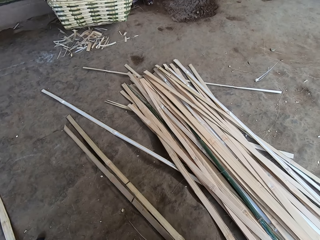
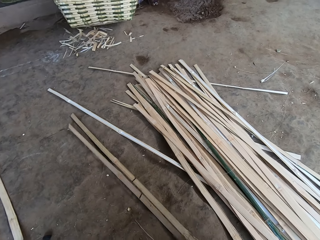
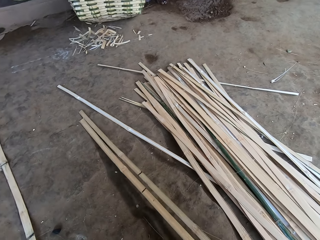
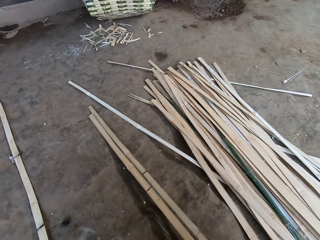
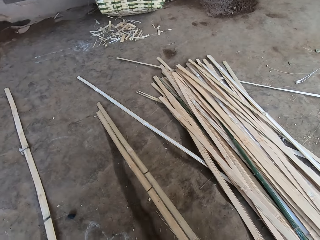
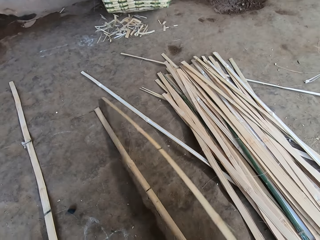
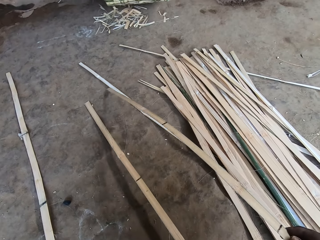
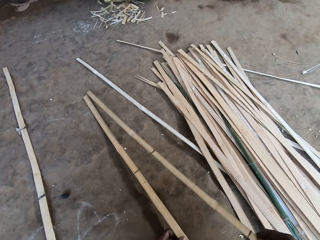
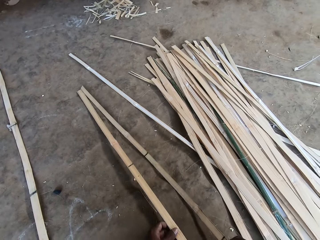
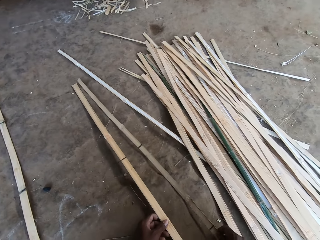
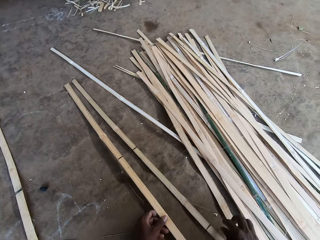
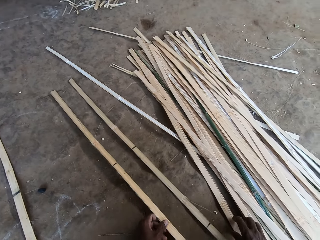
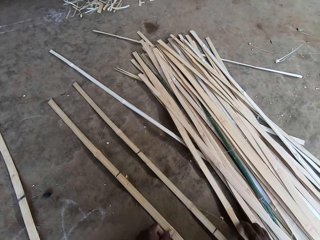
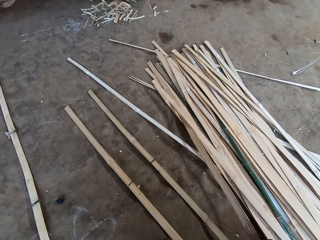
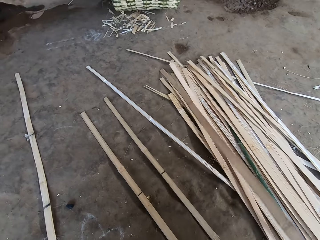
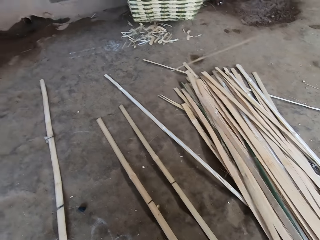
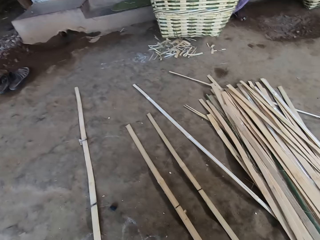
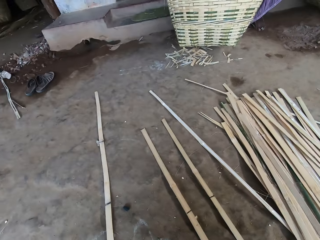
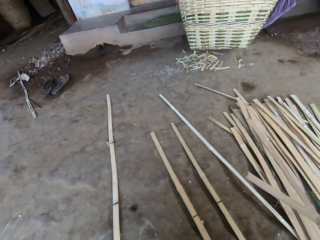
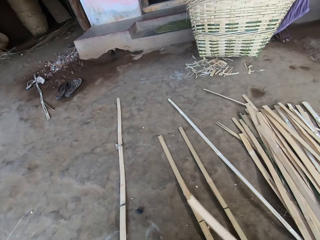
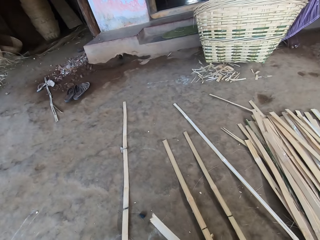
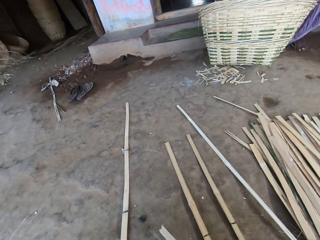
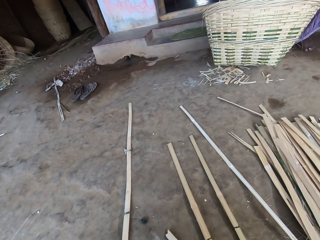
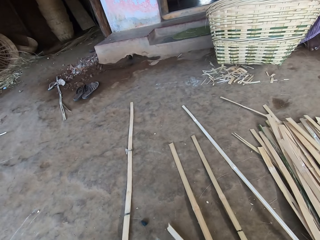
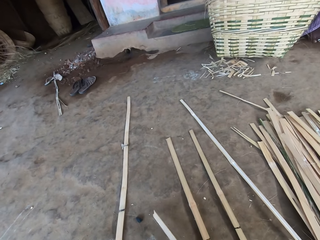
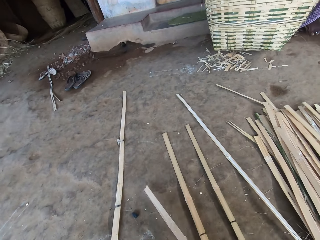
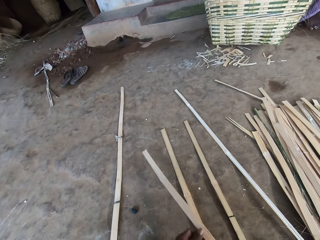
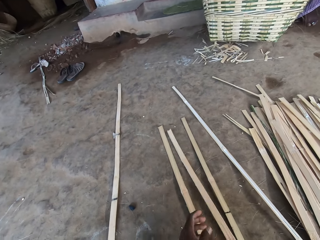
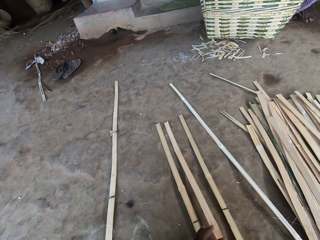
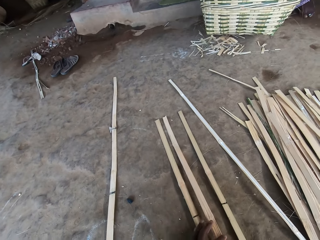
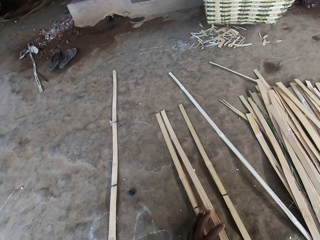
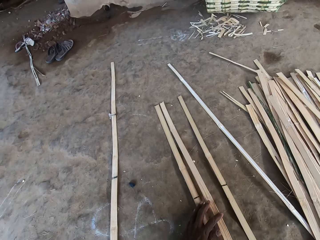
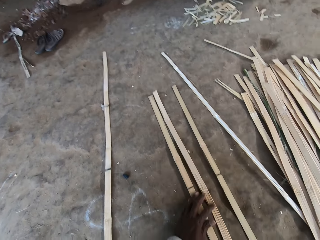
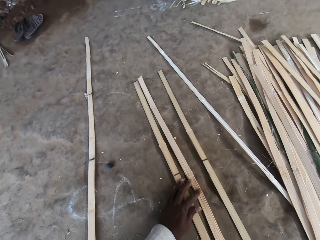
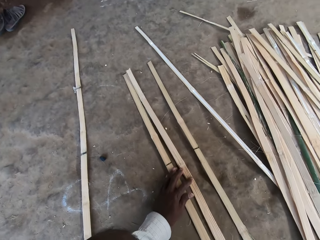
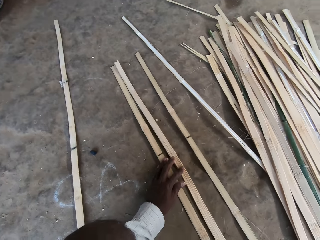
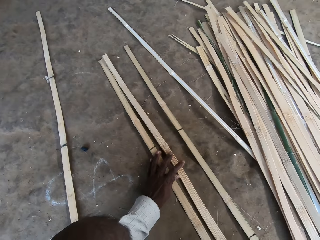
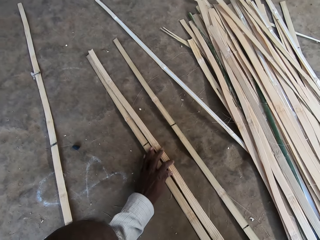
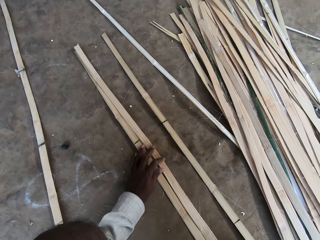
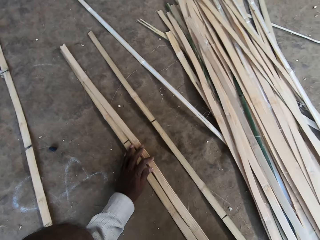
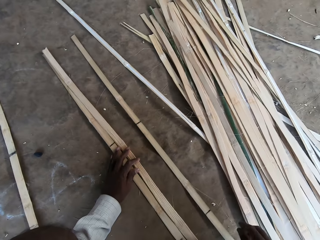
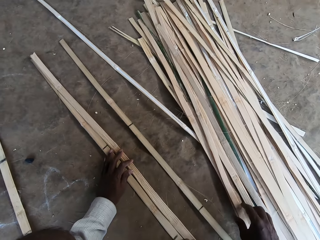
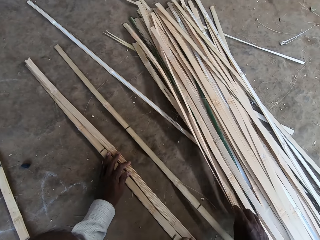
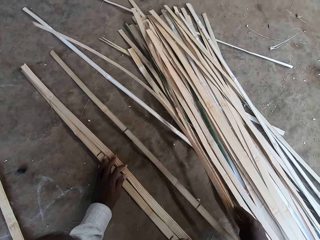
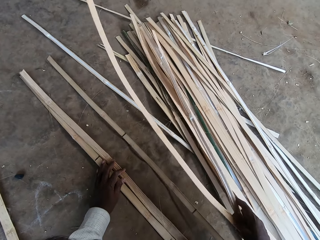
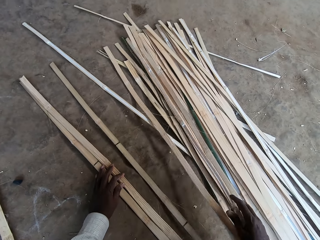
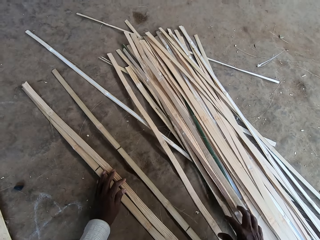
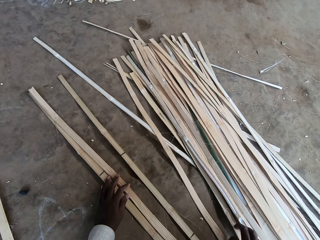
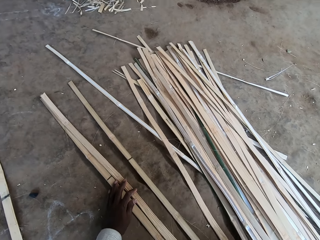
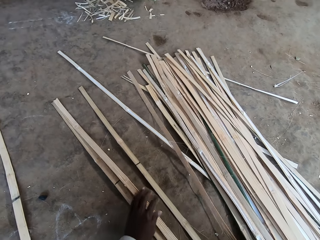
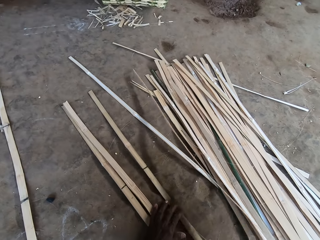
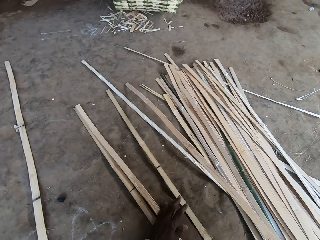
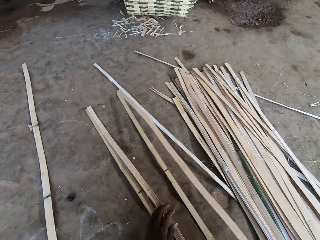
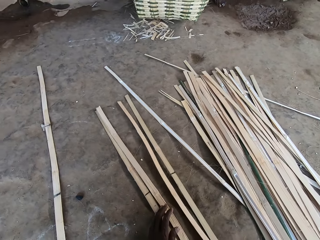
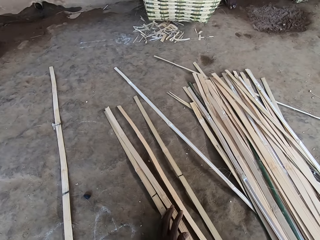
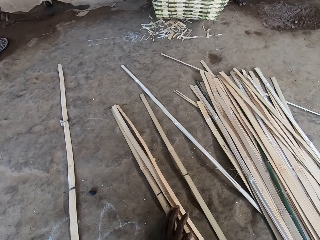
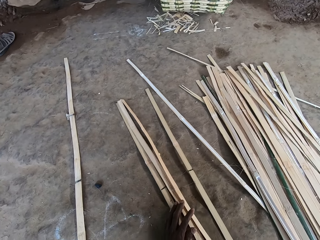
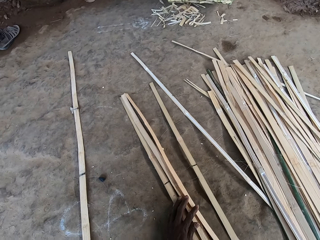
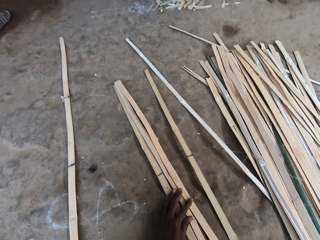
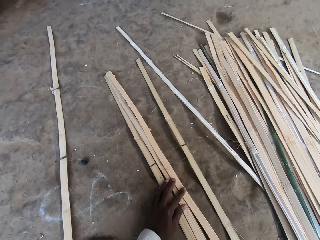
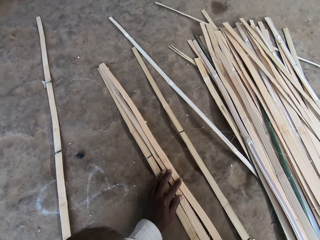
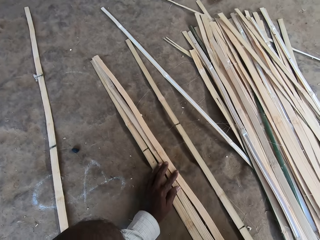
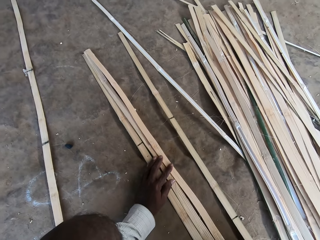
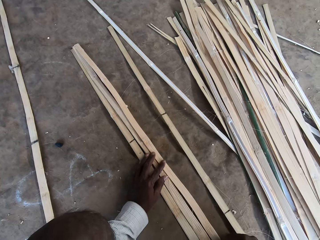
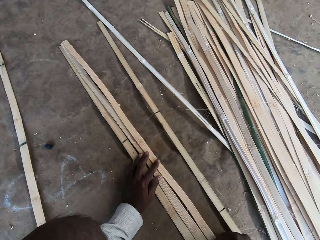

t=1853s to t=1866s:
The camera wearer throws the charcoal in his left hand on the ground. He separates the sticks with his hands. He adjusts some bamboo stripes on the ground with his left hand. He picks a bamboo stripe from the ground with his right hand. He drops the bamboo stripe on the ground with his right hand. He flips a bamboo stripe on the ground with his right hand. He touches a bamboo stripe on the ground with his right hand. He picks a bamboo stripe from the ground with his right hand. He drops the bamboo stripe on the ground with his right hand.

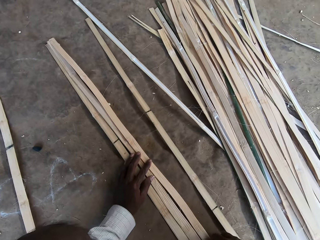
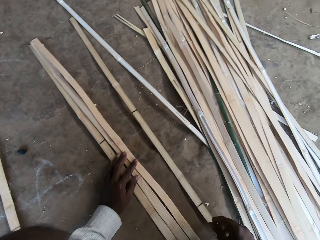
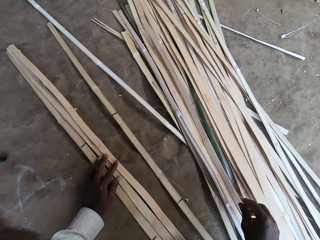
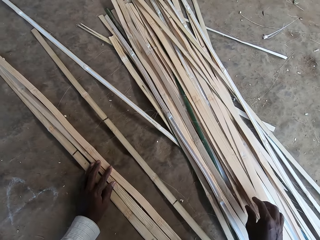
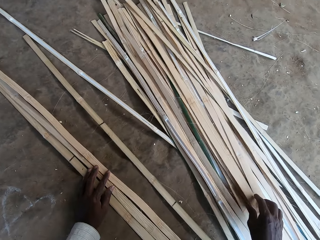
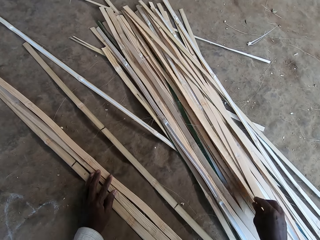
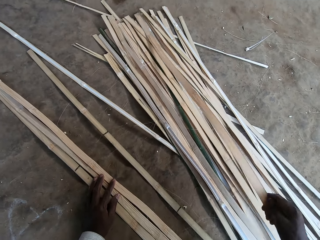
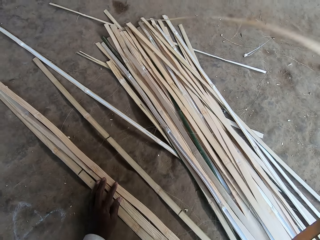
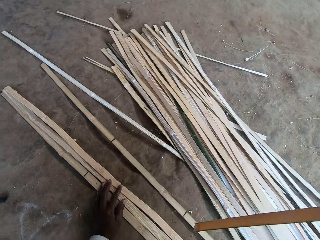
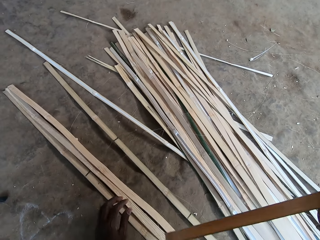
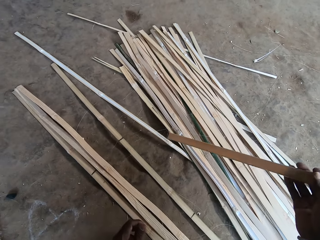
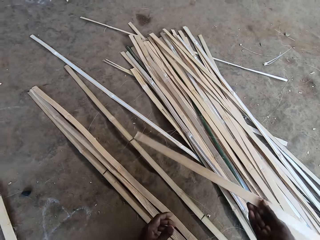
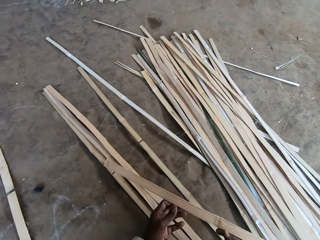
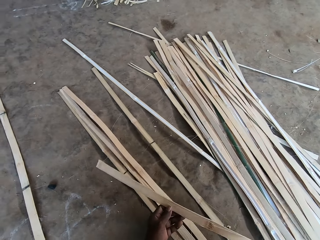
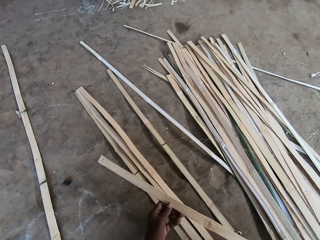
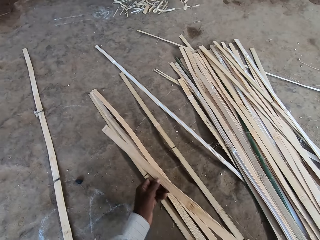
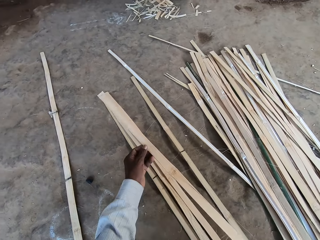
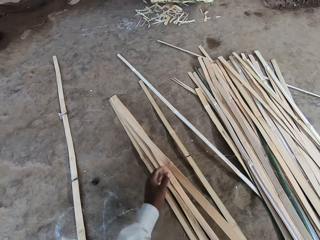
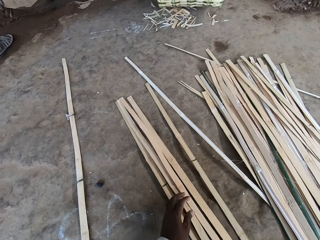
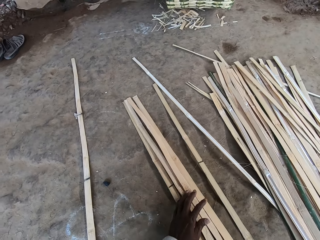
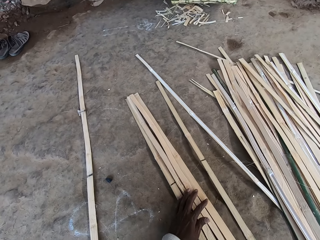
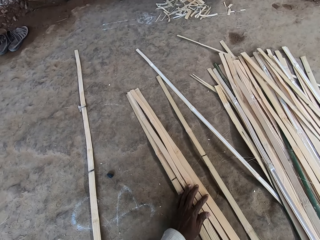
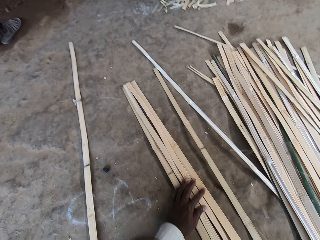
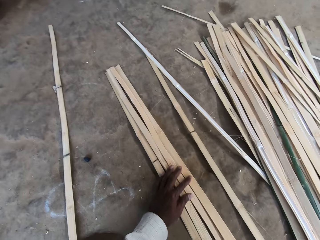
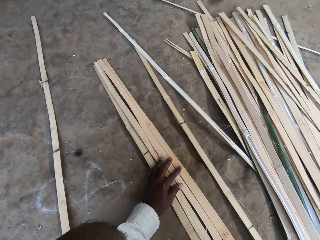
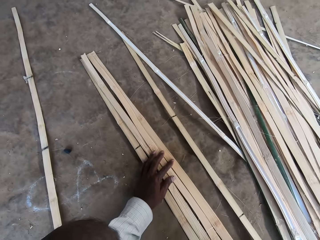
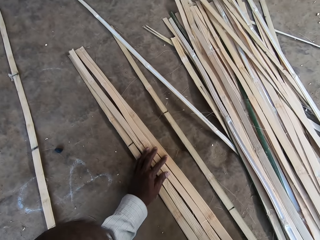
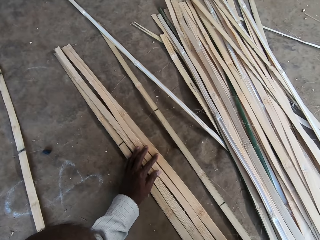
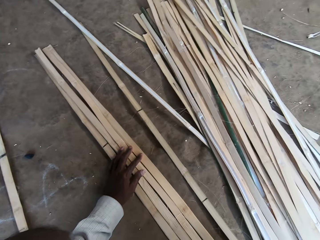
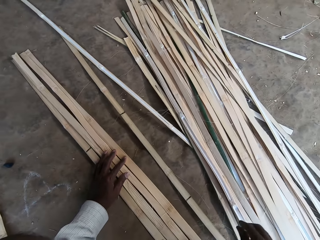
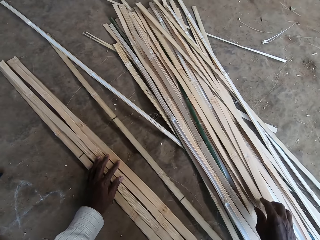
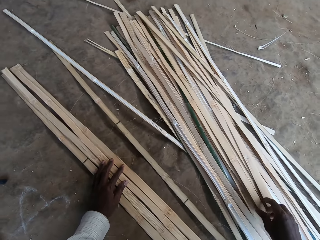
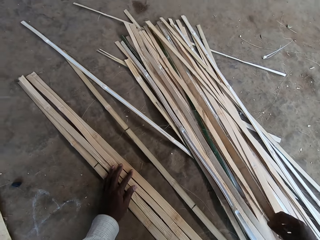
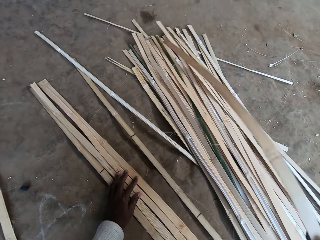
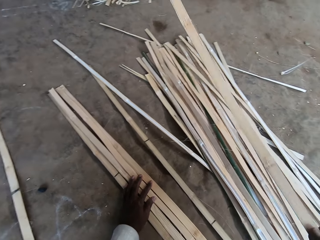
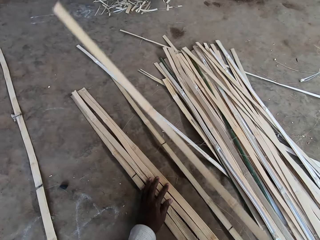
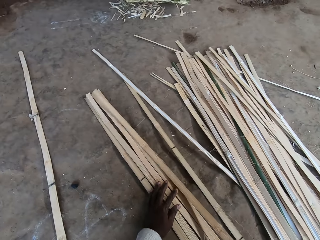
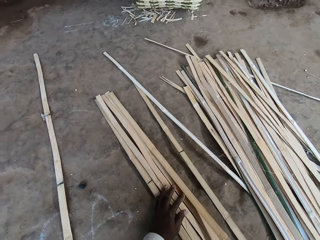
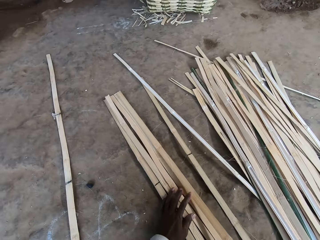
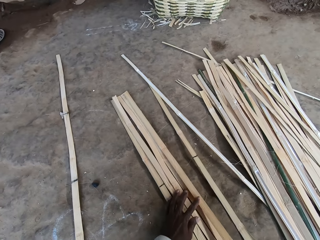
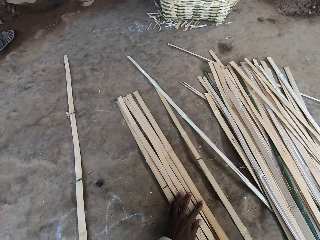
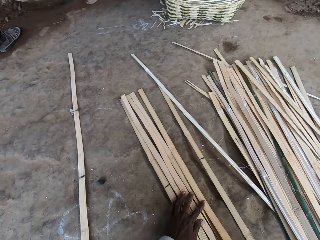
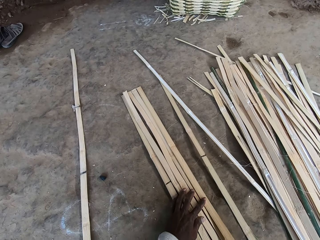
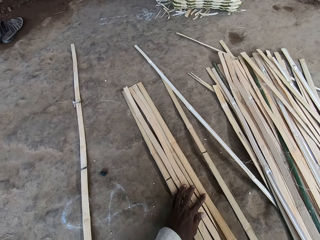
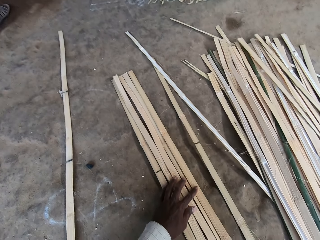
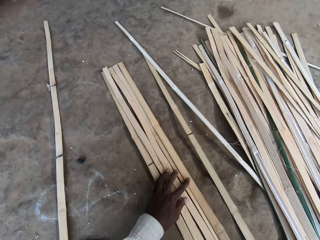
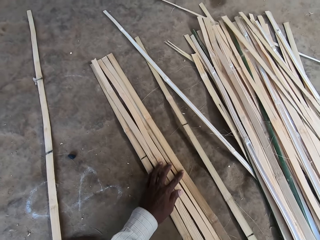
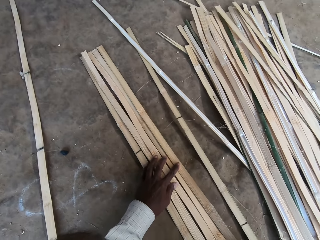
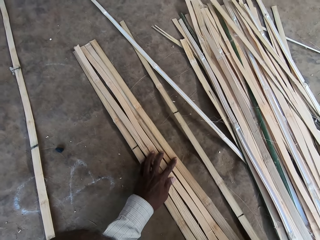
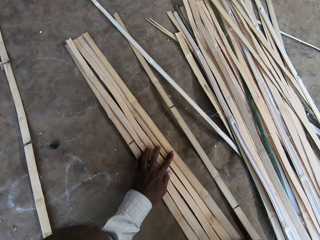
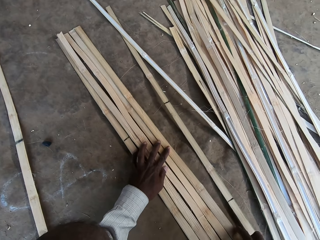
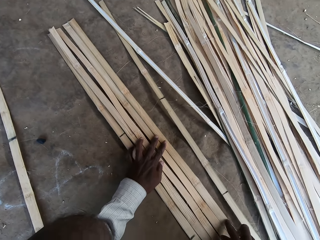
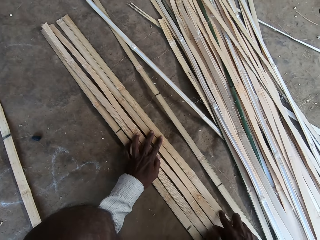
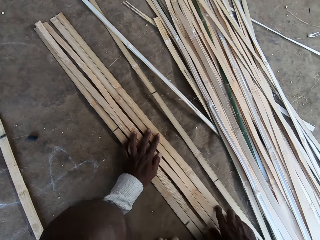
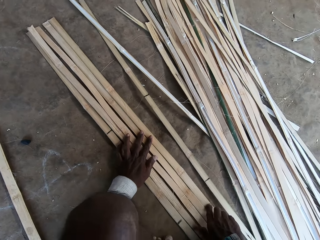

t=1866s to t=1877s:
The camera wearer picks a bamboo stripe or stick from the ground with his right hand. He holds the bamboo stripe with both hands. He drops the bamboo stripe on the ground with his right hand. He picks the bamboo stripe from the ground with his right hand. He drops the bamboo stripe on the ground with his right hand. He adjusts the sticks on the floor.
